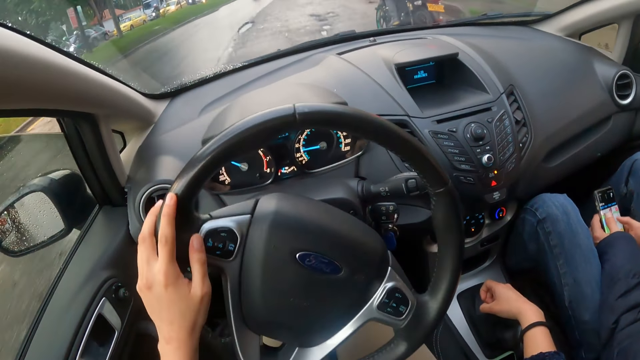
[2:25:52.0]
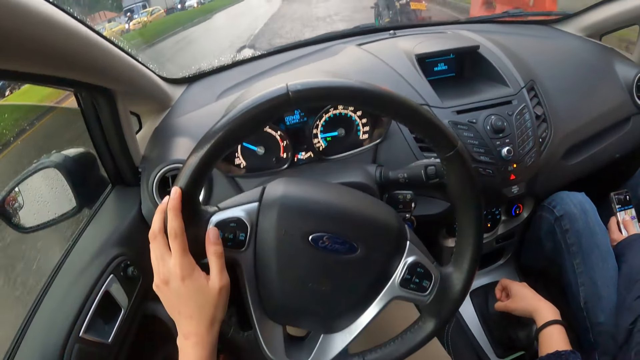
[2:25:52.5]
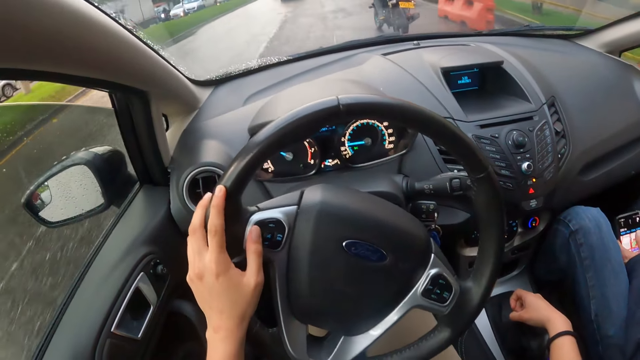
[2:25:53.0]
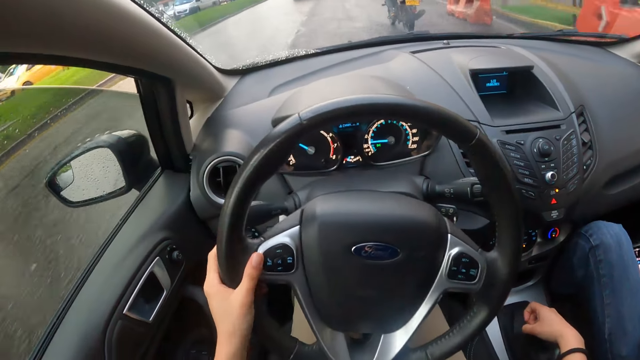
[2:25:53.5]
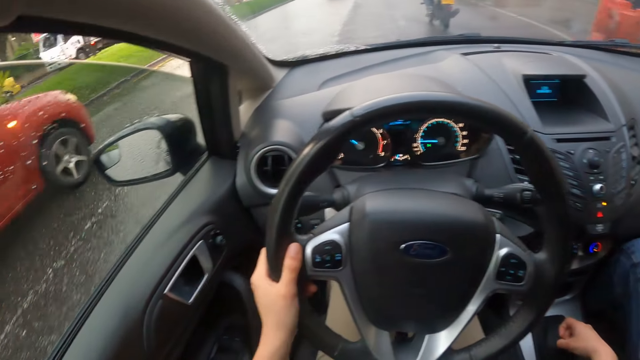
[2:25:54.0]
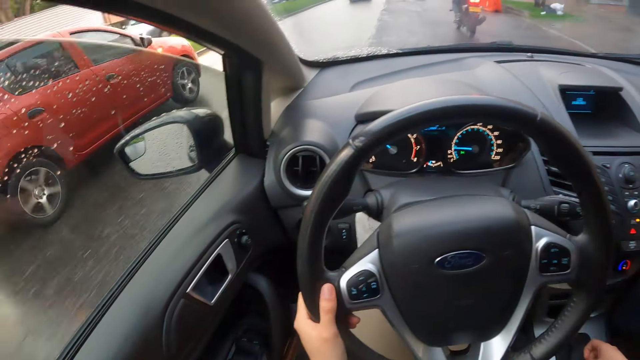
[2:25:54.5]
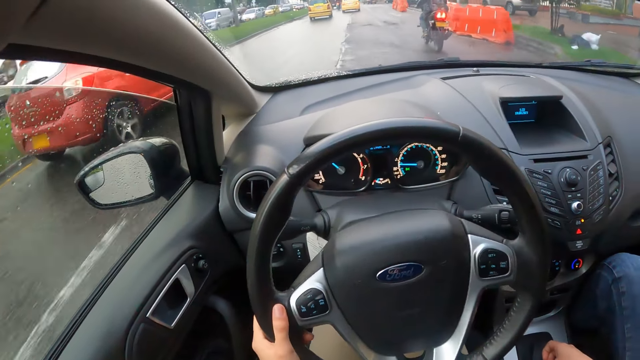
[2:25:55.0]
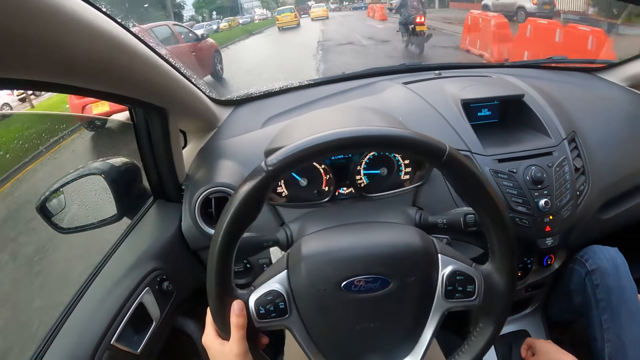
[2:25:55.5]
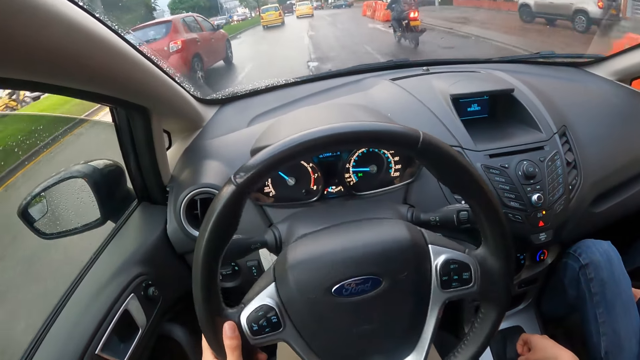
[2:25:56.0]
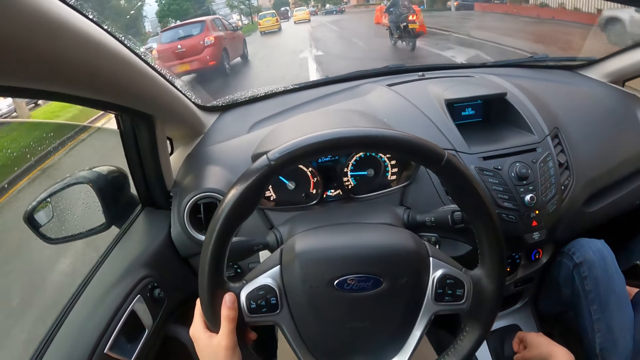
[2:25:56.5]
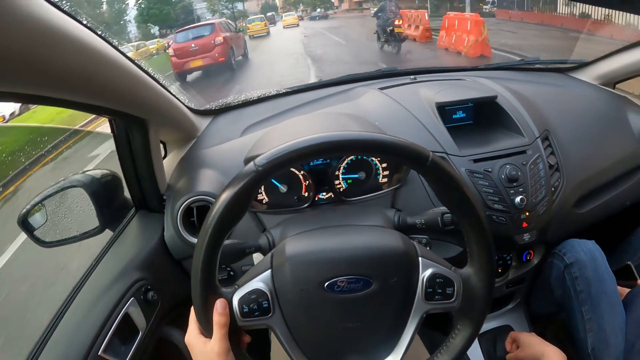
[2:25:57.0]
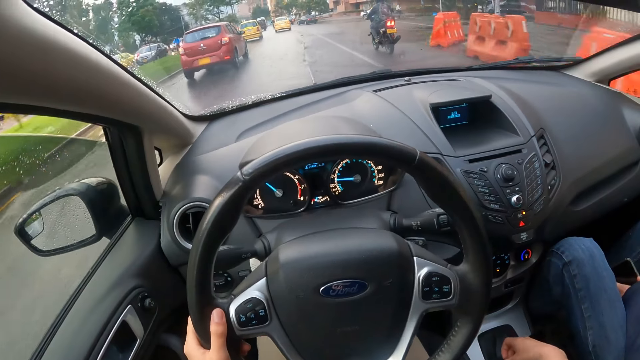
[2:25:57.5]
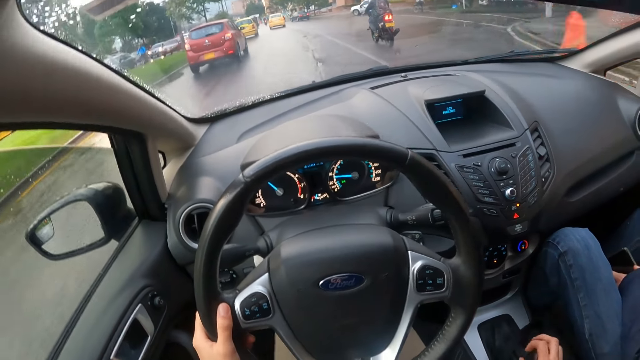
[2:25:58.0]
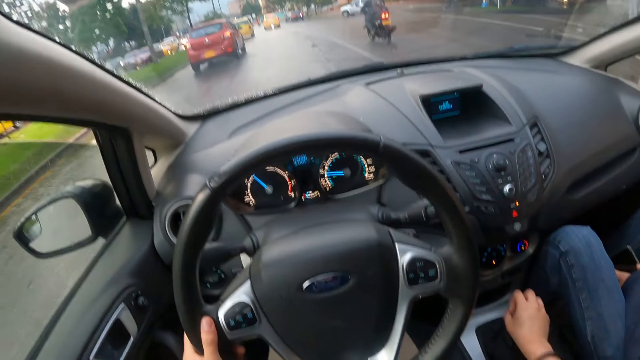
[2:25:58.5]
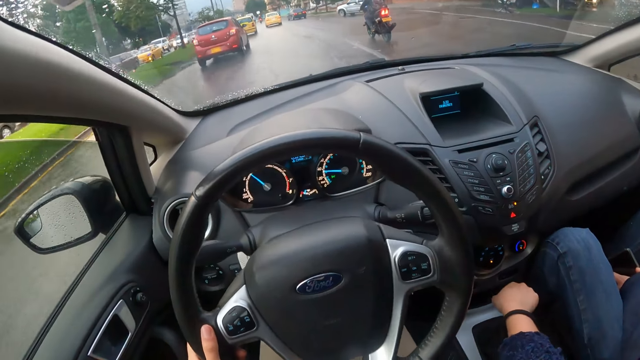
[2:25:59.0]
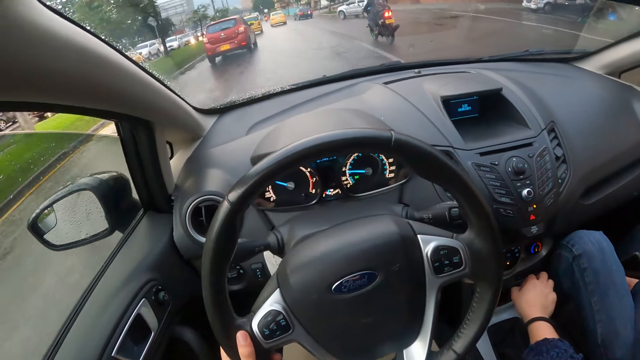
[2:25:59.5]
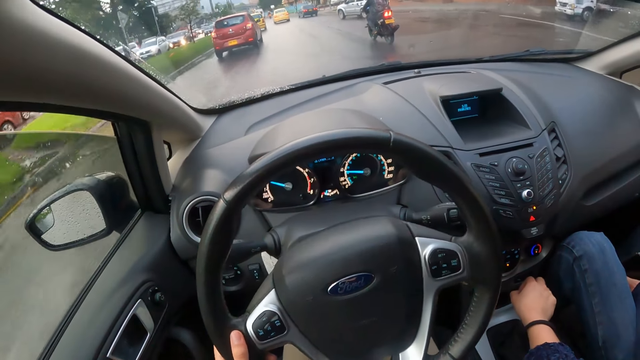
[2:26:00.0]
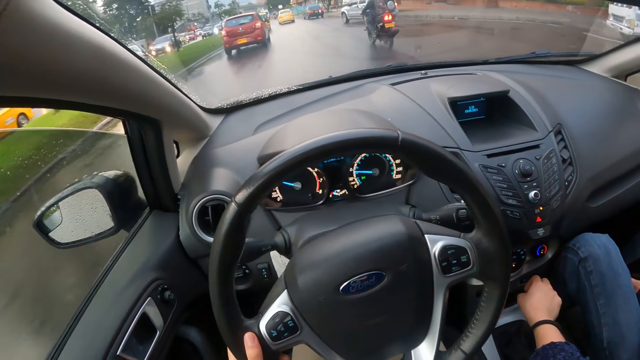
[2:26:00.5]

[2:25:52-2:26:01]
The red car drives past the camera wearer. The camera wearer adjusts the gearshift with his right hand.

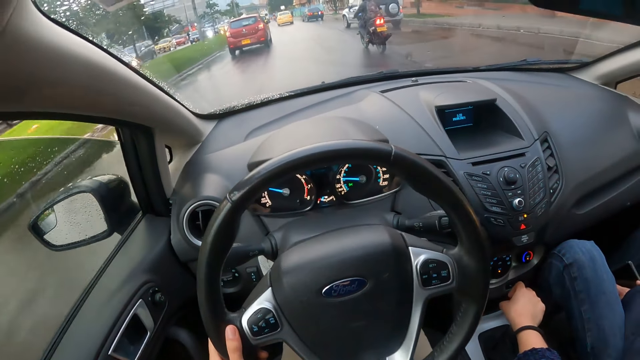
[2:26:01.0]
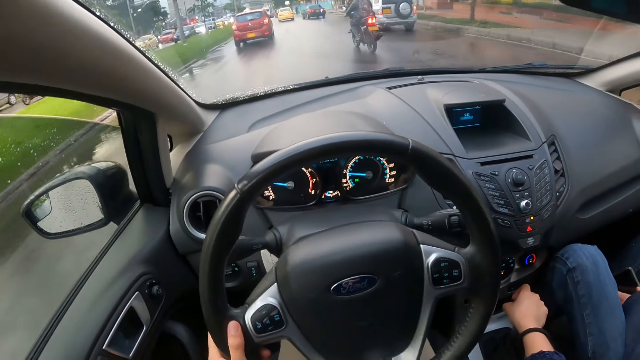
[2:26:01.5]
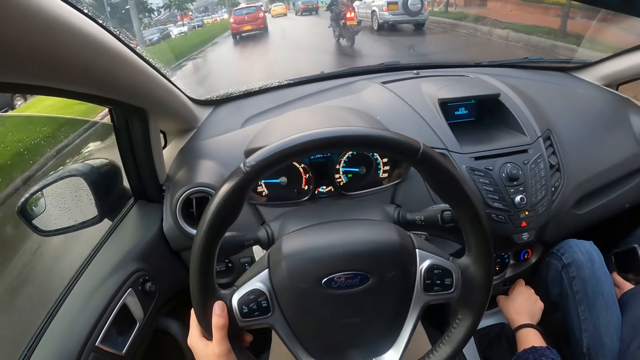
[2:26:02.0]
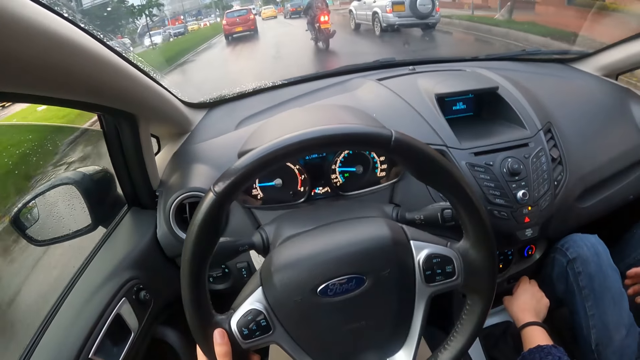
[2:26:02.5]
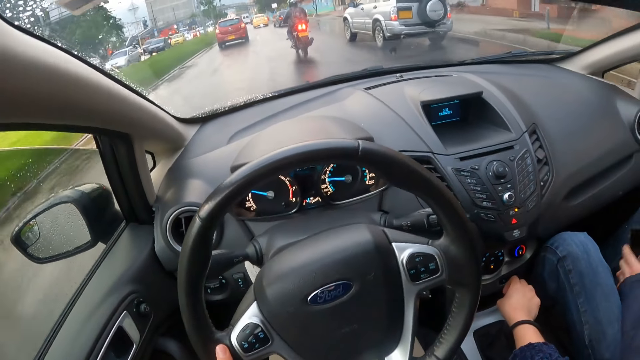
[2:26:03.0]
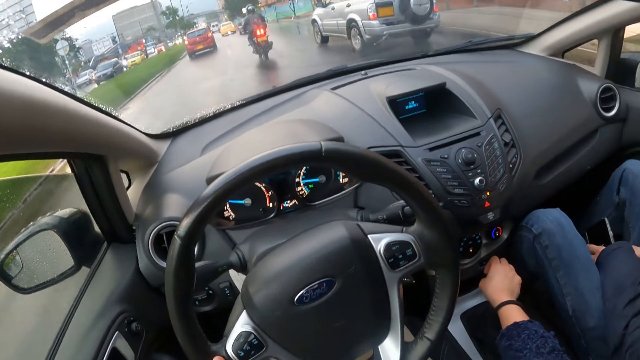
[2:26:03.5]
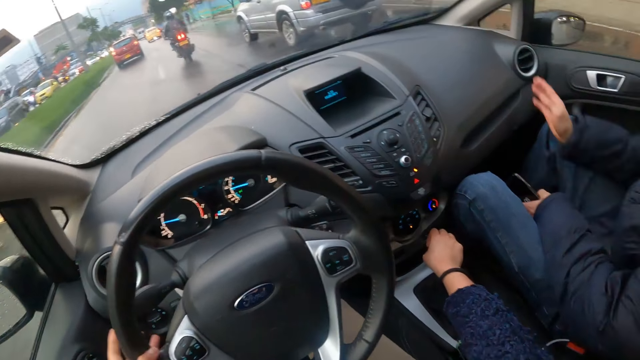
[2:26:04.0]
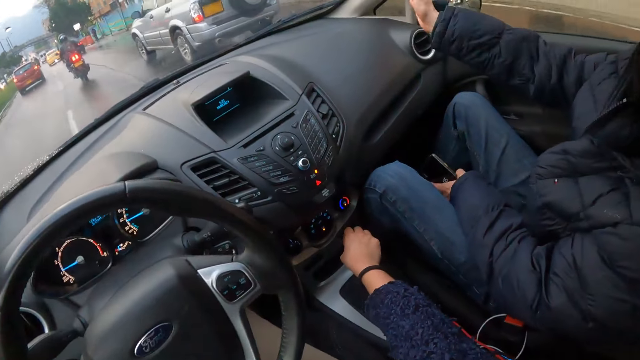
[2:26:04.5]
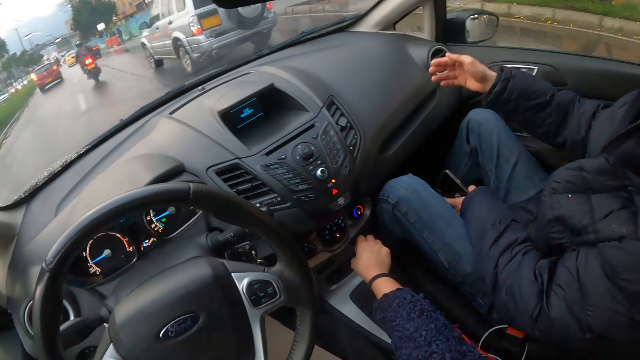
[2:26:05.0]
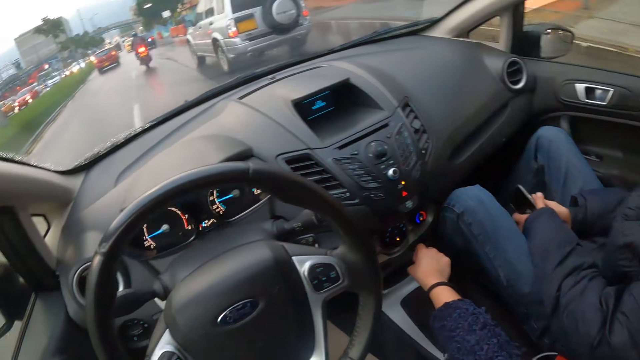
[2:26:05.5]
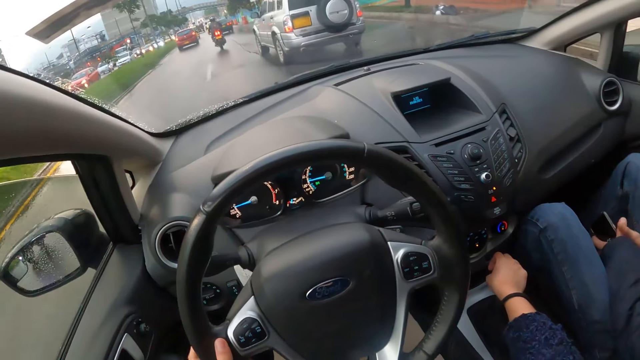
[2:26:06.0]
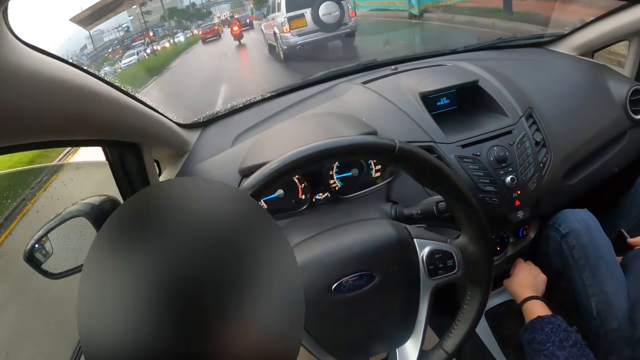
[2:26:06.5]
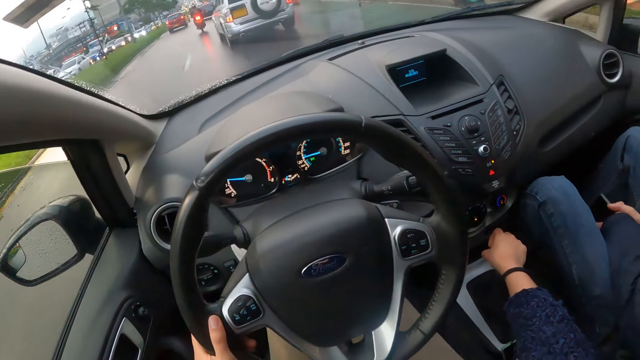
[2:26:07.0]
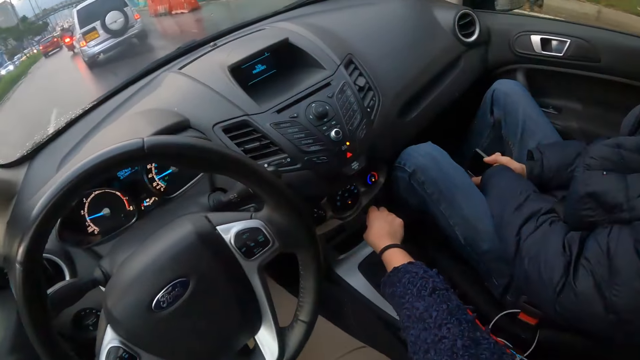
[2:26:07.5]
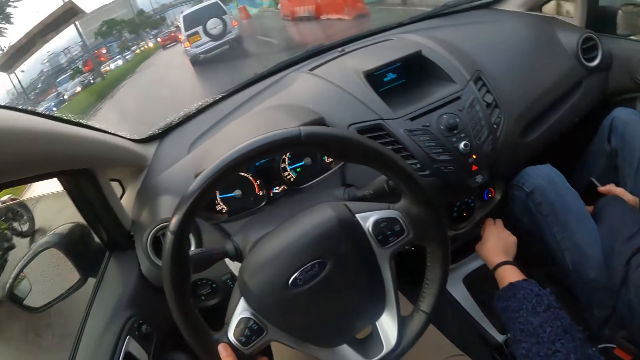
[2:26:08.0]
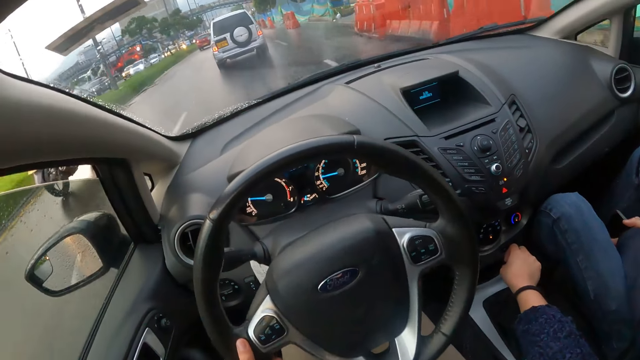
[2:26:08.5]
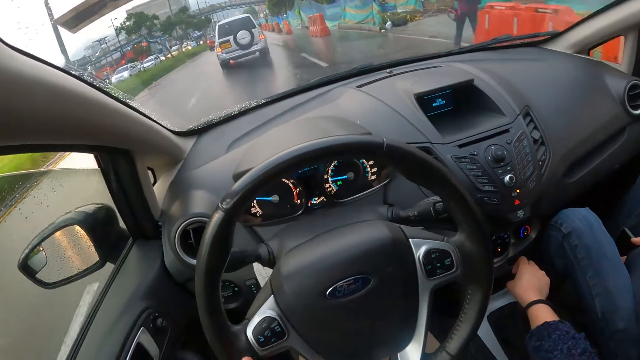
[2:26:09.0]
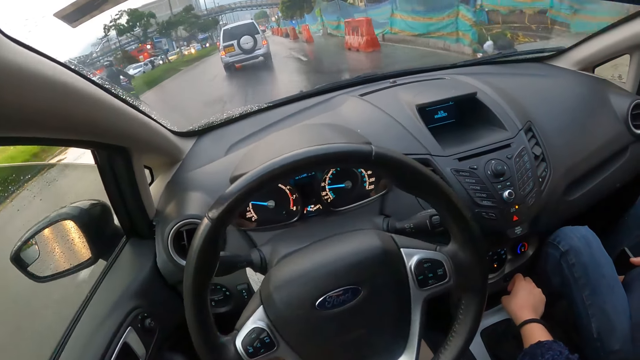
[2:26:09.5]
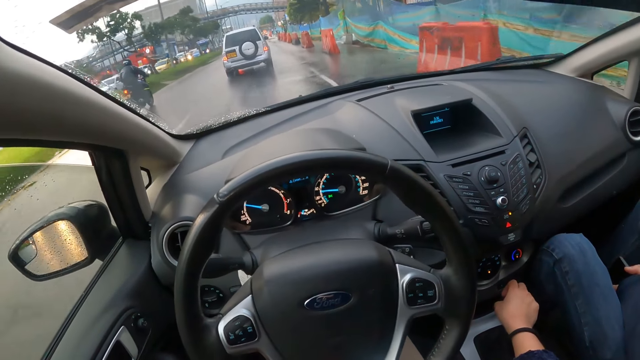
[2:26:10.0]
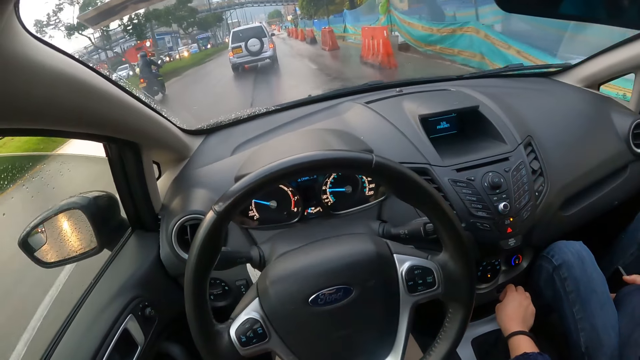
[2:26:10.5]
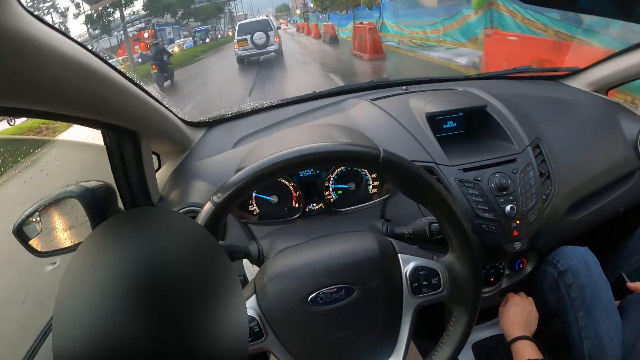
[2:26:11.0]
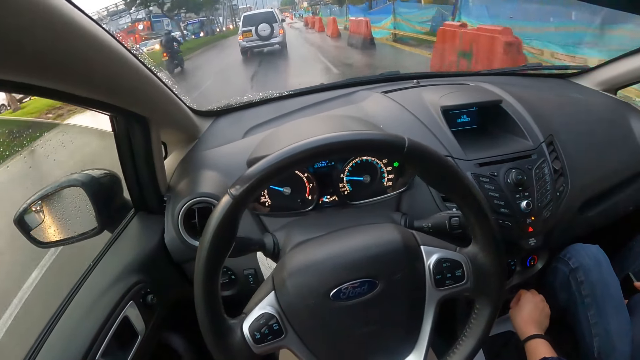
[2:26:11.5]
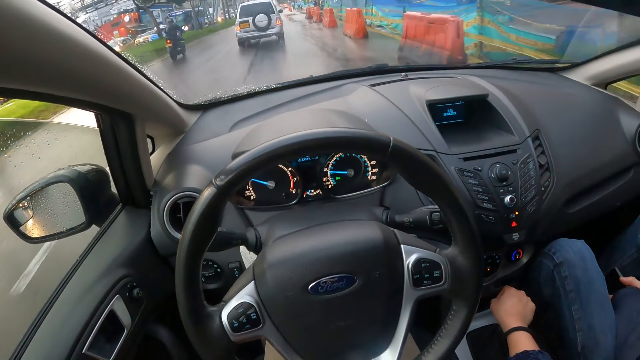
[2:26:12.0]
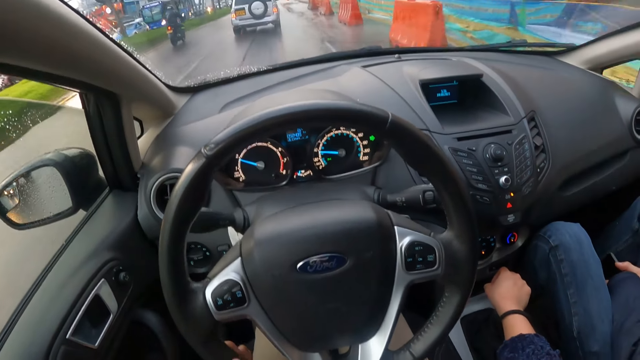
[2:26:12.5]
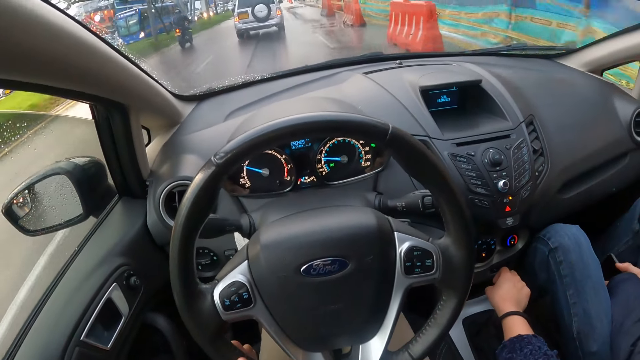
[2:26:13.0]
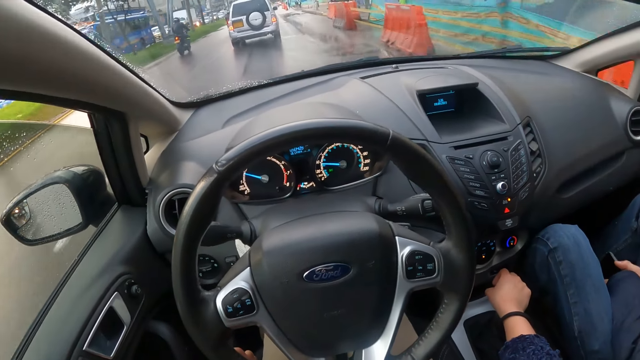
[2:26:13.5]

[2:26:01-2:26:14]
The man holds the phone with his left hand. The man holds the phone with both hands. Another man rides past the camera wearer on a motorcycle.
